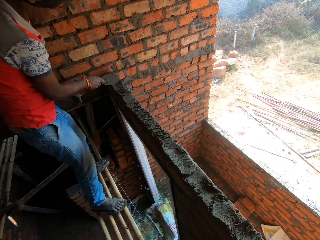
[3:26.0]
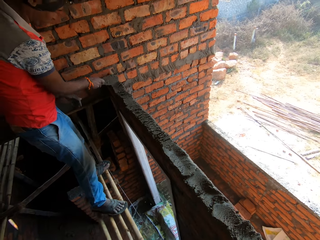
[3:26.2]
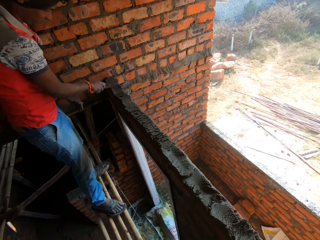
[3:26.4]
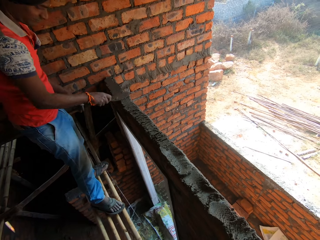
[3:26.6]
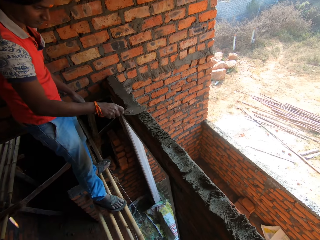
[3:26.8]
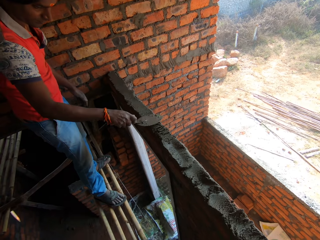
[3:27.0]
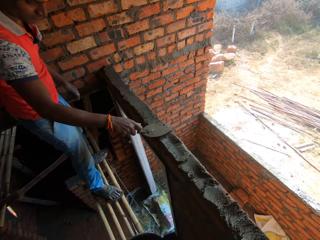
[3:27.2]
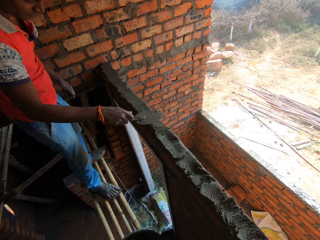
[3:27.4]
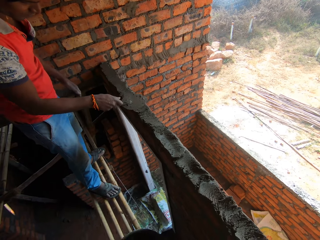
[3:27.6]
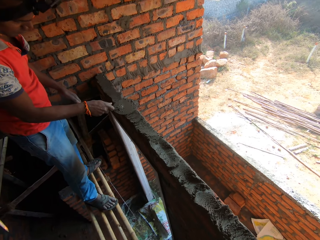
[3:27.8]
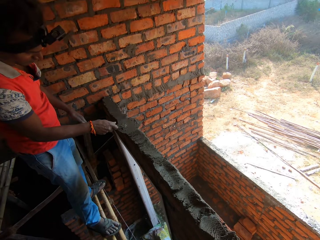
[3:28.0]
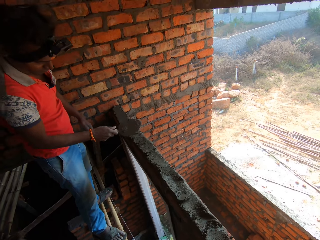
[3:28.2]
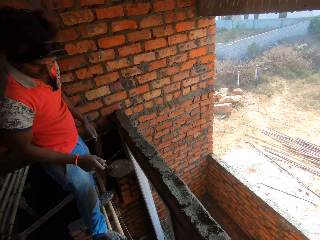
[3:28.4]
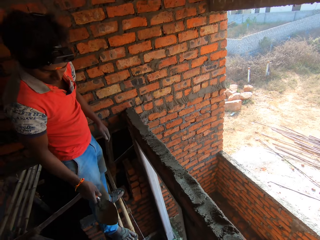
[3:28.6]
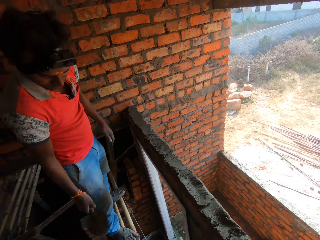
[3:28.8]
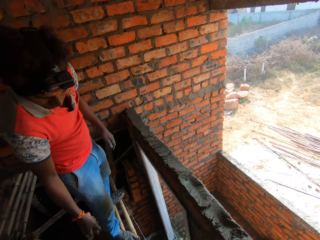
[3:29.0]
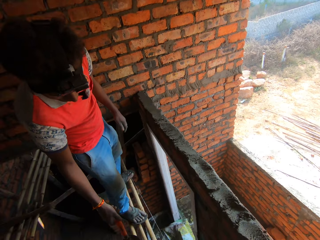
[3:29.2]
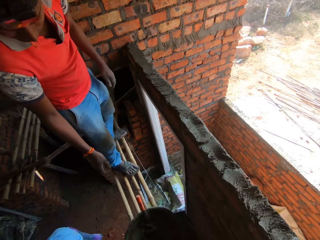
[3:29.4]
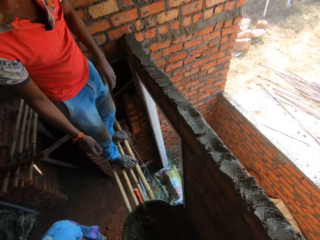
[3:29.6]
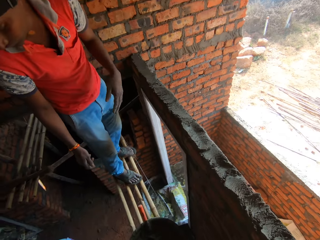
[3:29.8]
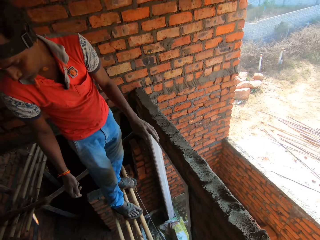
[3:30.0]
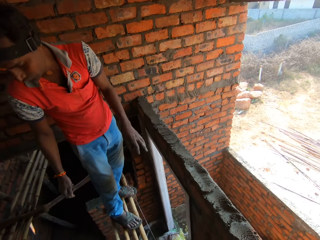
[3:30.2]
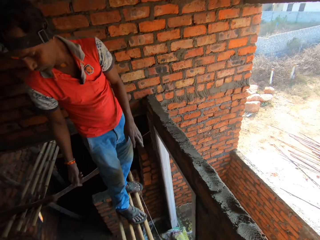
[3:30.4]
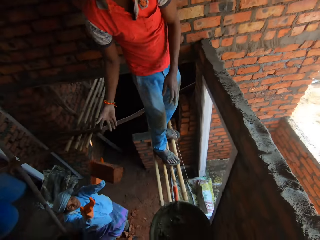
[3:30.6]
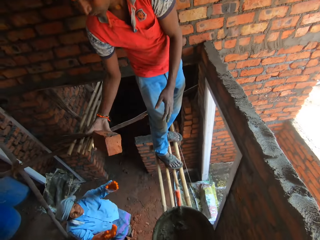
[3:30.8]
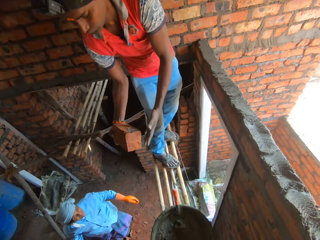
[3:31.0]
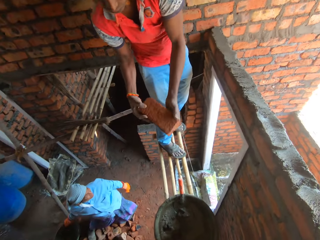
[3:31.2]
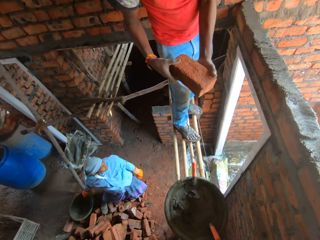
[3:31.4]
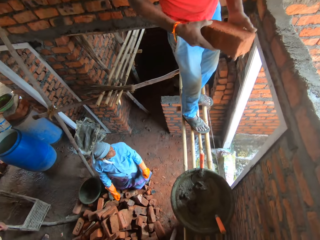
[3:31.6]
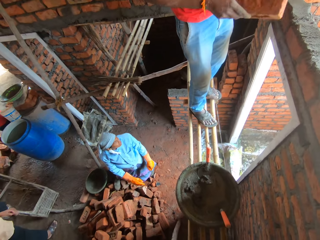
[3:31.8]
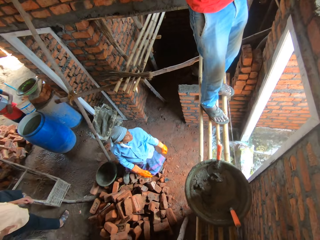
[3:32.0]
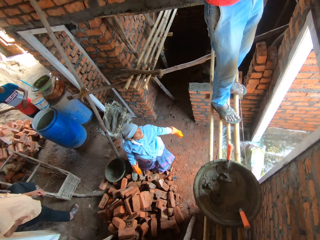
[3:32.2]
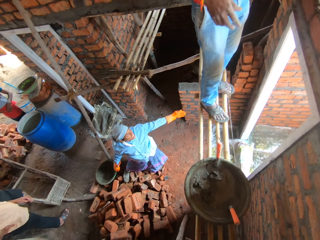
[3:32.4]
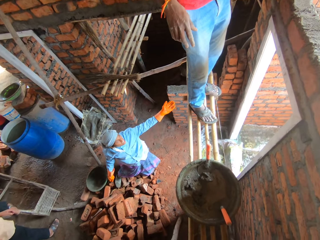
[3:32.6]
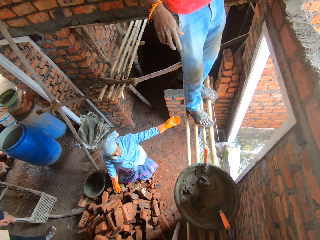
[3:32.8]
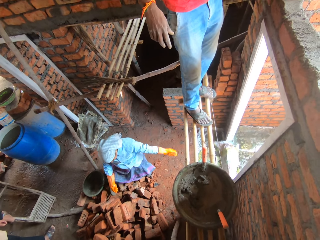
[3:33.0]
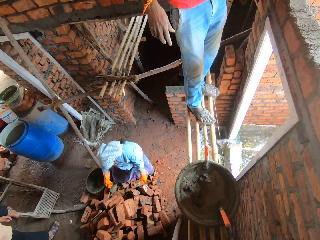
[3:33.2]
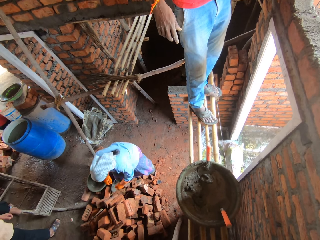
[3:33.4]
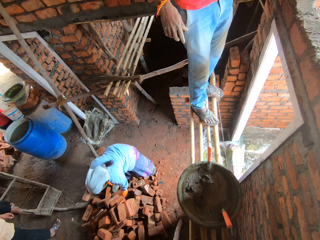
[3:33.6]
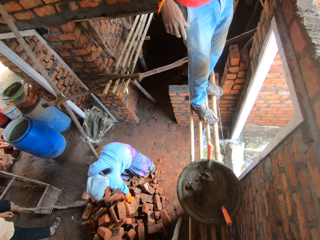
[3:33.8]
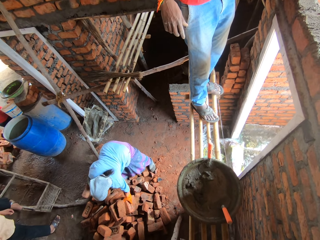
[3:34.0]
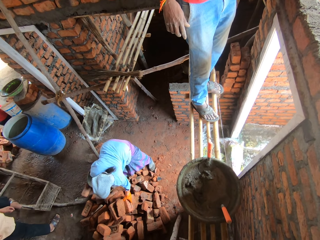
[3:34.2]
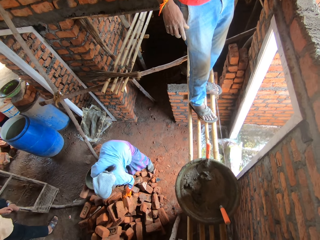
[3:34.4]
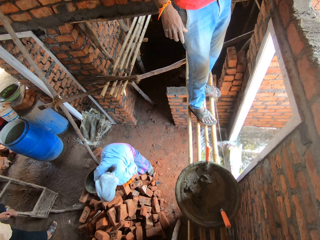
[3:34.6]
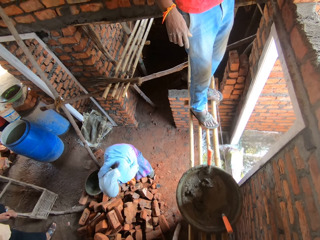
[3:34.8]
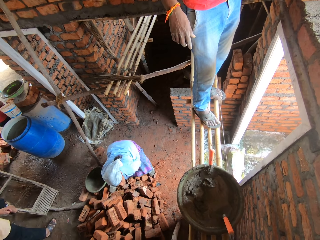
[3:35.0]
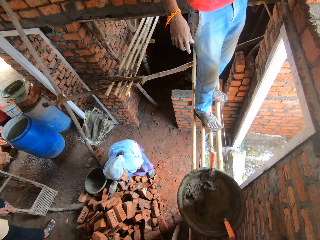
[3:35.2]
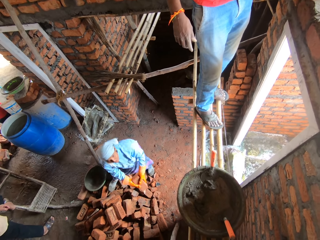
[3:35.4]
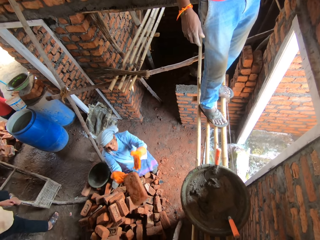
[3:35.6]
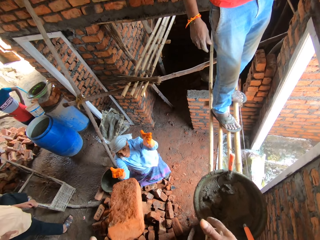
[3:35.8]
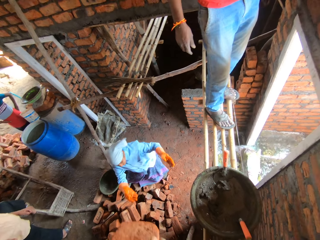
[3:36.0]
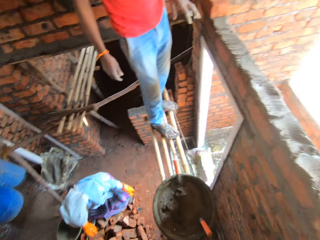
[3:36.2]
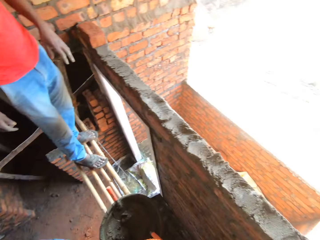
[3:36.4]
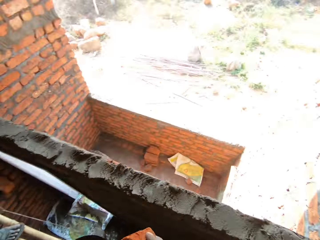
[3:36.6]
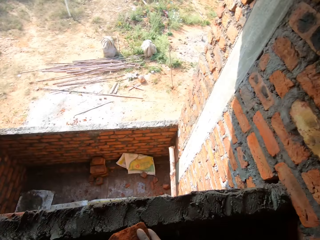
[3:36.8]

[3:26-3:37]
A man smears the concrete. The camera wearer puts down a small spade. The man throws the trowel in the basin. A woman throws the brick to the man. The man takes the brick from the woman. The camera wearer looks around. The woman picks up the brick and throws the brick at the camera wearer.

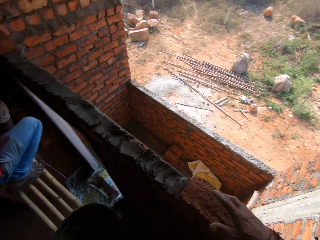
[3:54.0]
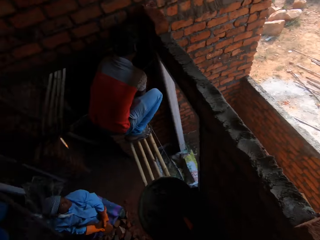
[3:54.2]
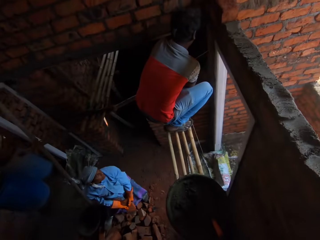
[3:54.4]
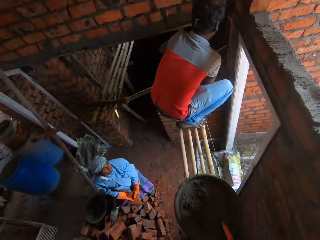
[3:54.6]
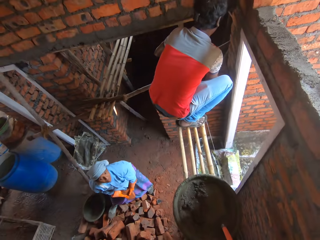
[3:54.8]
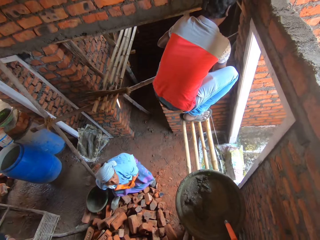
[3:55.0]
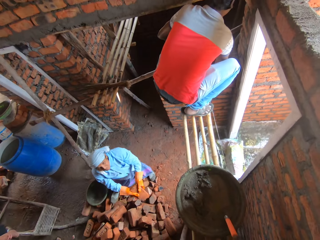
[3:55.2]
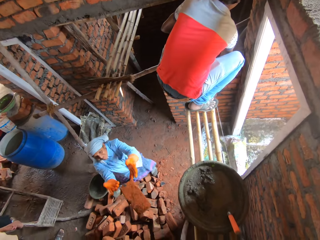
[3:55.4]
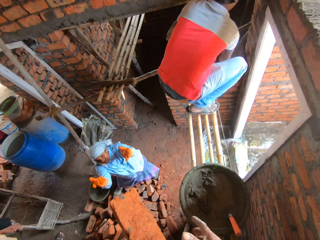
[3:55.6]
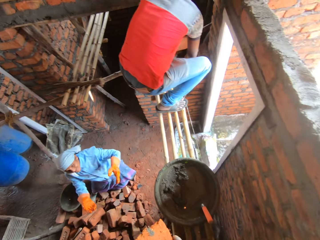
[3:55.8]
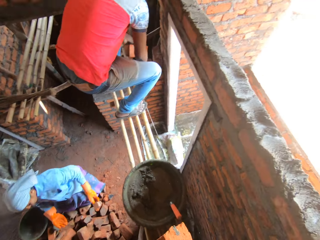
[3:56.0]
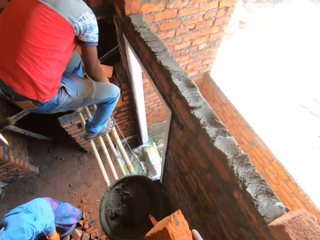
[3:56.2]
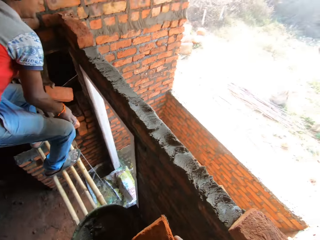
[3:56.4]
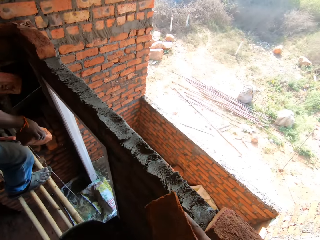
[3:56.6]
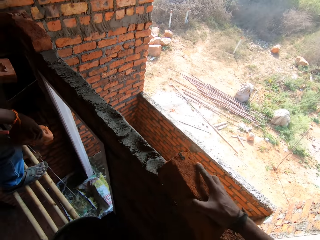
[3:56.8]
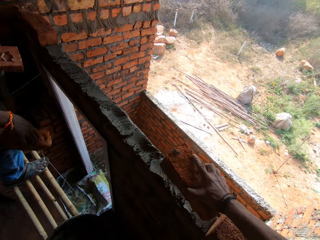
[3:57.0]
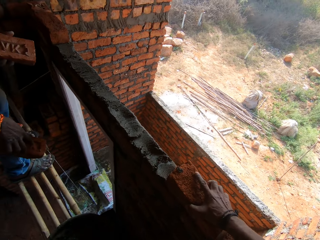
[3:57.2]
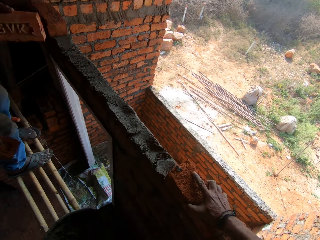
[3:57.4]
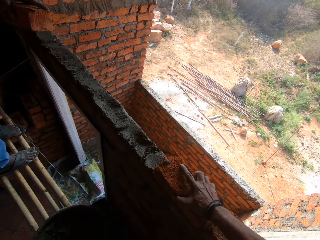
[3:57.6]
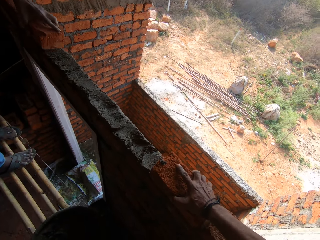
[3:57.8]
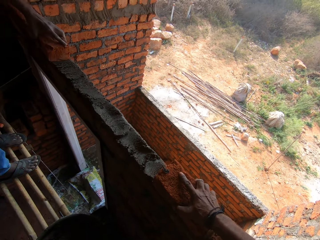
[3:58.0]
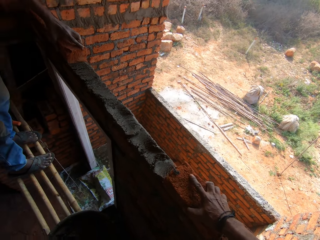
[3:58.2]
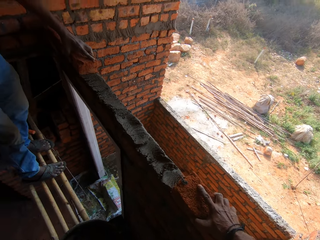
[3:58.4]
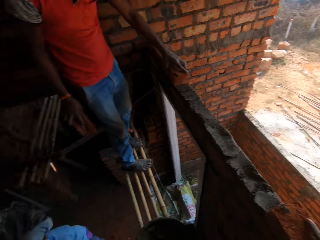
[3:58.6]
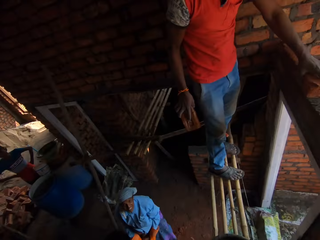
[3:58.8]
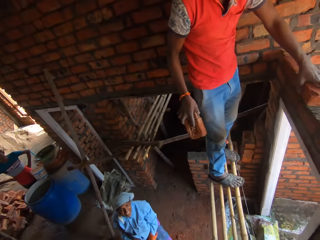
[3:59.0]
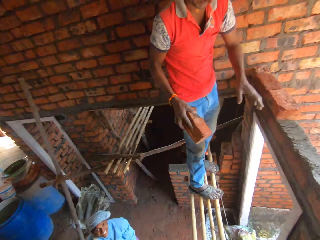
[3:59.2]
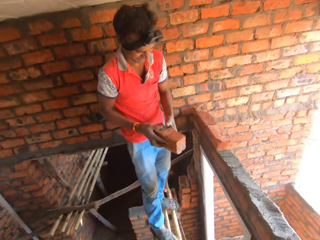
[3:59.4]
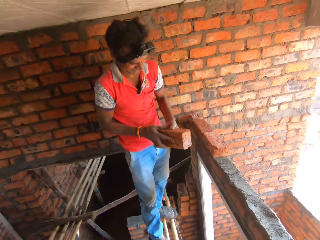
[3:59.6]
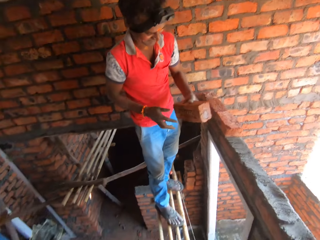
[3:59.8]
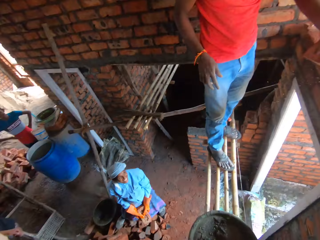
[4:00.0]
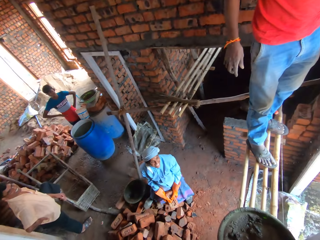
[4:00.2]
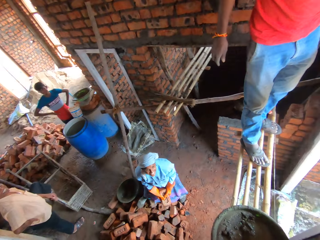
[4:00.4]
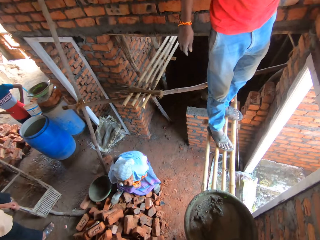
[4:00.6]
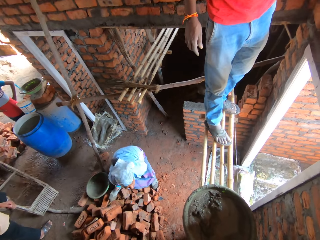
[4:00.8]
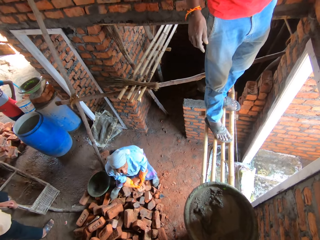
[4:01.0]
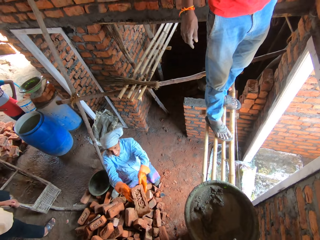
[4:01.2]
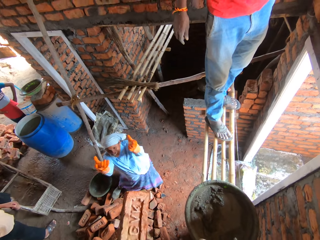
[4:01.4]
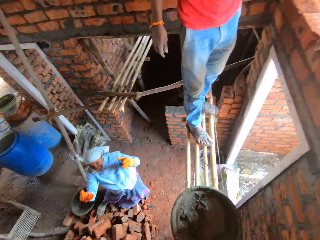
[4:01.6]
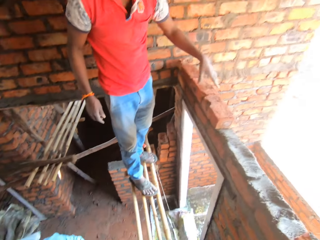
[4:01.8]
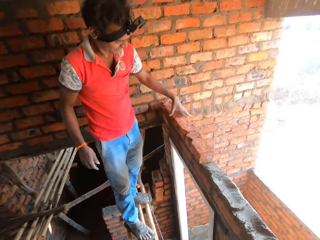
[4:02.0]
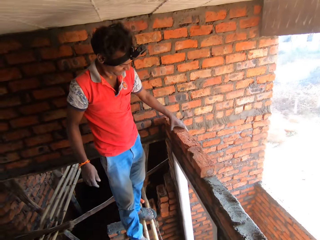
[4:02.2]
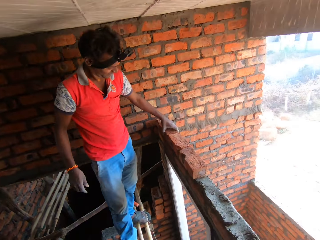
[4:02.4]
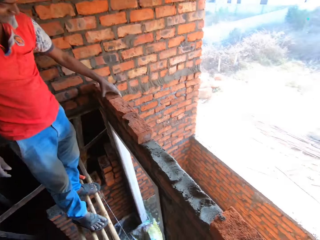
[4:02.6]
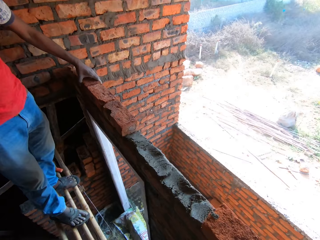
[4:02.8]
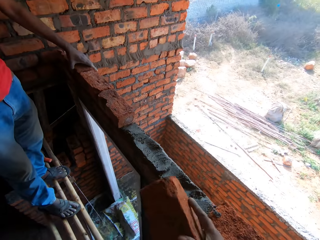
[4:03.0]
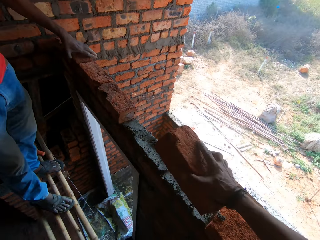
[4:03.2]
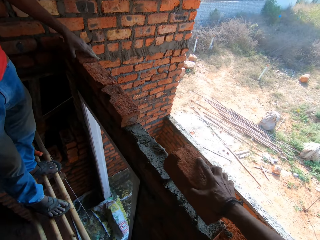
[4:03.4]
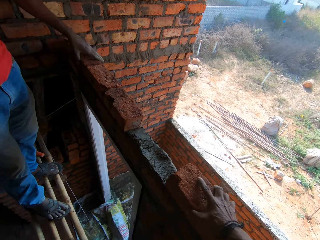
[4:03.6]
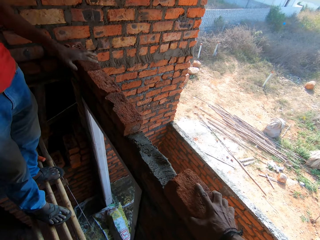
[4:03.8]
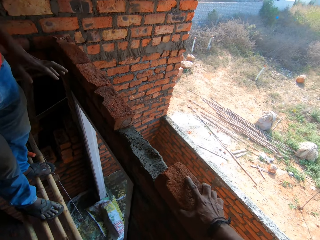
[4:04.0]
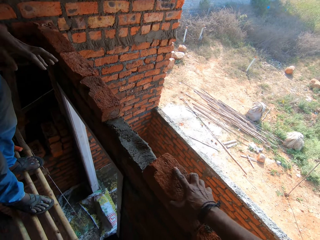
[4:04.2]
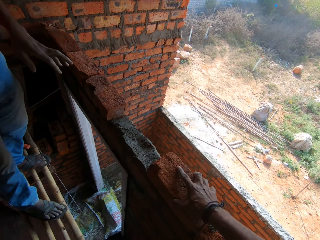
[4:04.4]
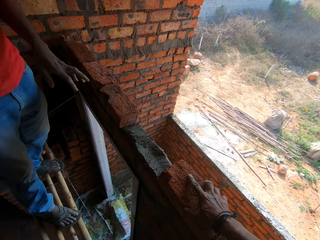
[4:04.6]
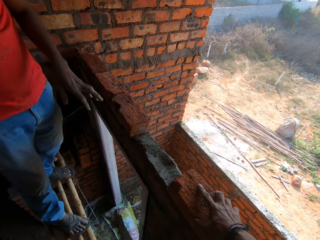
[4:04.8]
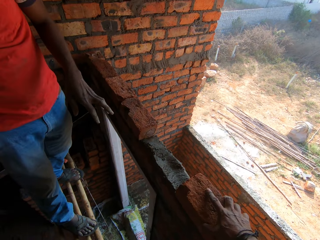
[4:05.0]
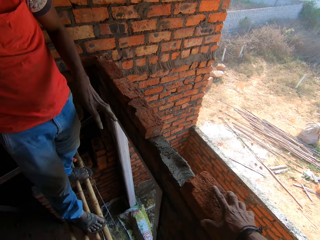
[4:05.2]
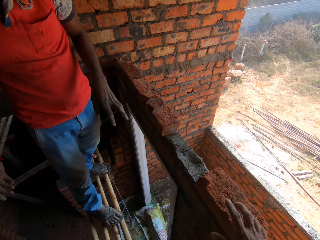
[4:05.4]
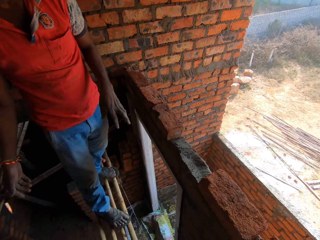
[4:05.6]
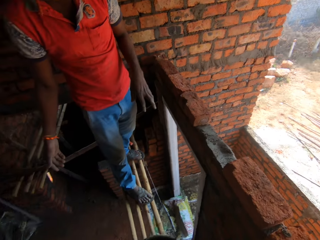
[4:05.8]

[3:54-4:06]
A woman throws the brick to the camera wearer. The camera wearer takes the brick from the woman. They place the brick on the wall. A man places a brick on the wall. The woman throws the brick to the camera wearer. The camera wearer places the brick on the wall.
